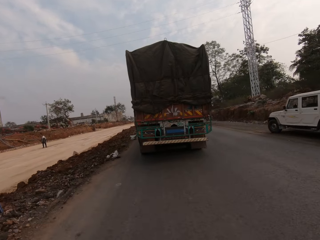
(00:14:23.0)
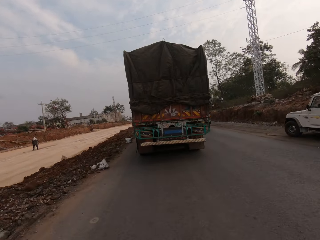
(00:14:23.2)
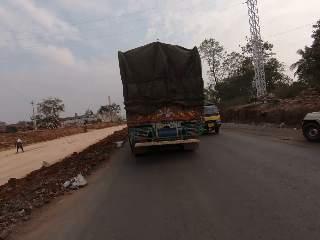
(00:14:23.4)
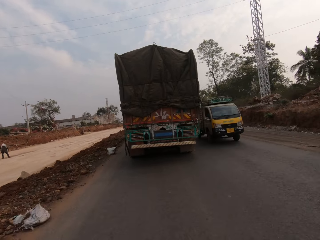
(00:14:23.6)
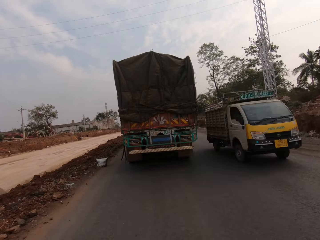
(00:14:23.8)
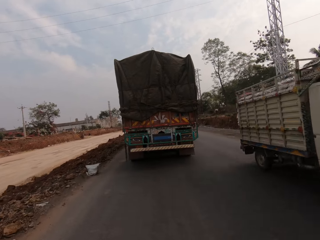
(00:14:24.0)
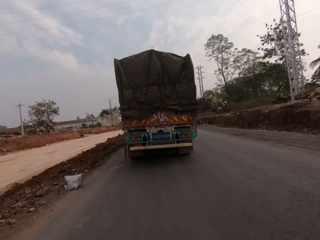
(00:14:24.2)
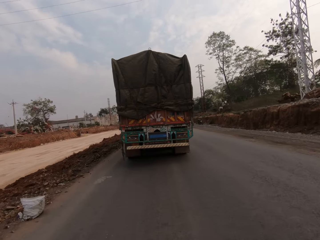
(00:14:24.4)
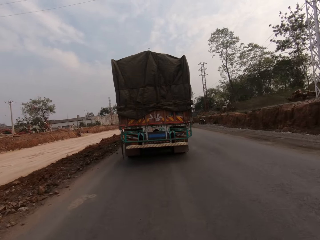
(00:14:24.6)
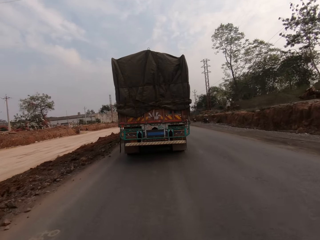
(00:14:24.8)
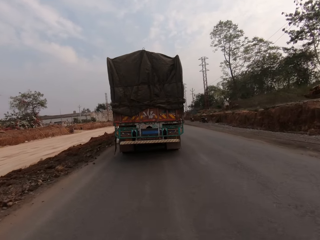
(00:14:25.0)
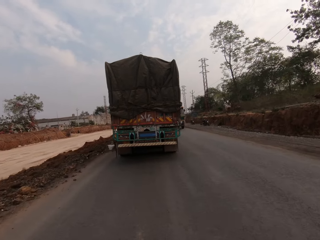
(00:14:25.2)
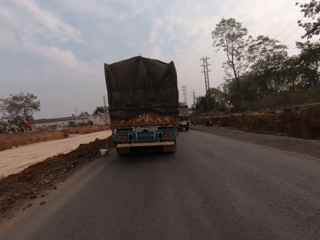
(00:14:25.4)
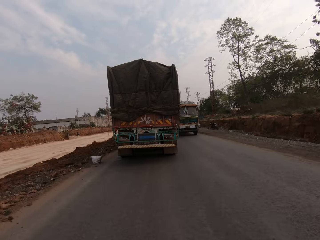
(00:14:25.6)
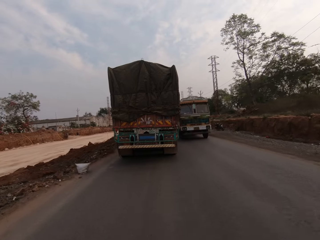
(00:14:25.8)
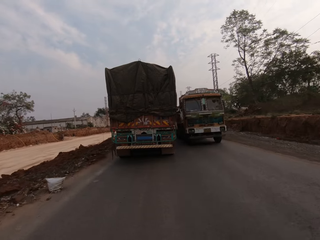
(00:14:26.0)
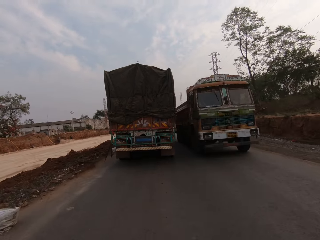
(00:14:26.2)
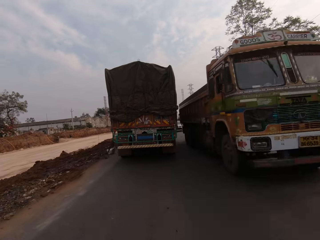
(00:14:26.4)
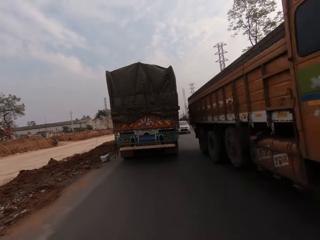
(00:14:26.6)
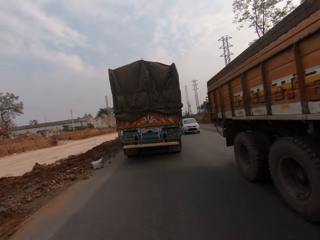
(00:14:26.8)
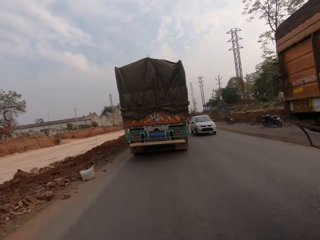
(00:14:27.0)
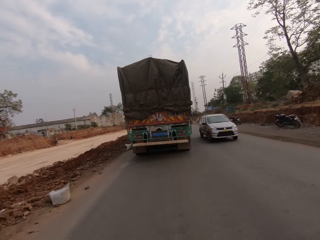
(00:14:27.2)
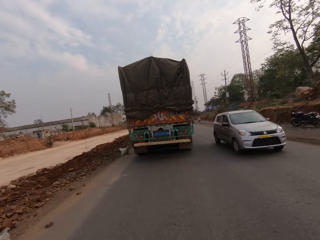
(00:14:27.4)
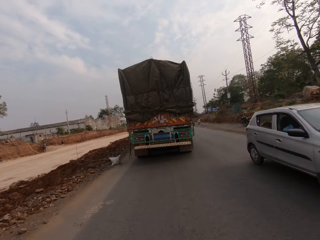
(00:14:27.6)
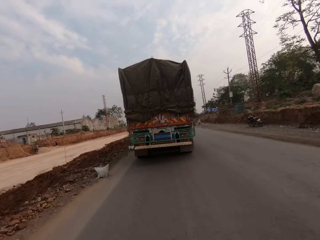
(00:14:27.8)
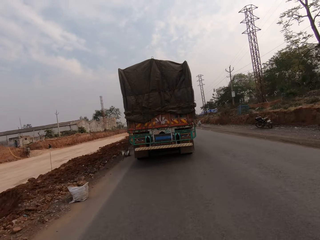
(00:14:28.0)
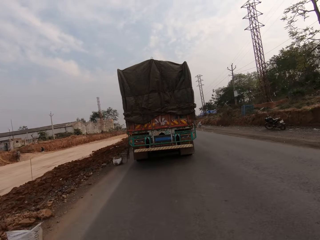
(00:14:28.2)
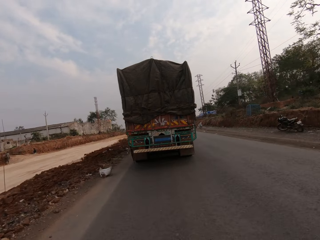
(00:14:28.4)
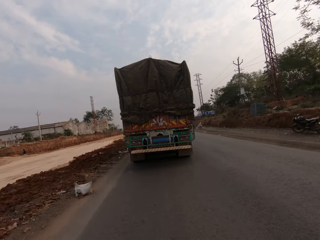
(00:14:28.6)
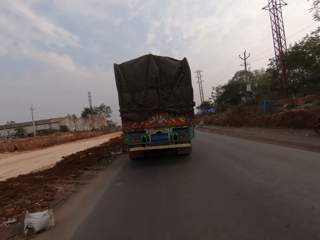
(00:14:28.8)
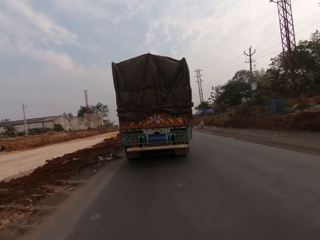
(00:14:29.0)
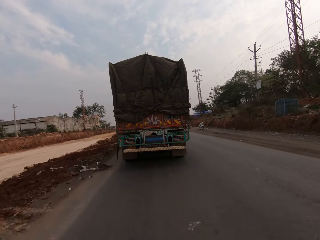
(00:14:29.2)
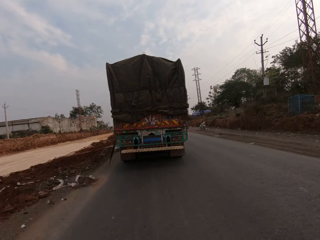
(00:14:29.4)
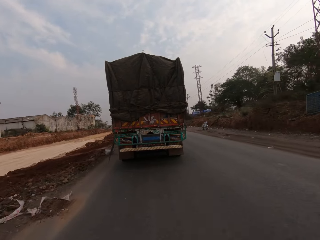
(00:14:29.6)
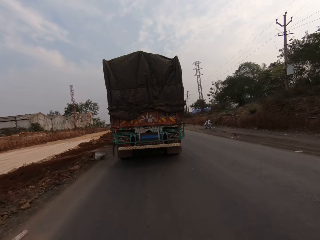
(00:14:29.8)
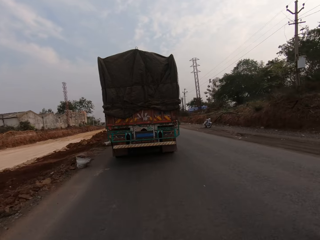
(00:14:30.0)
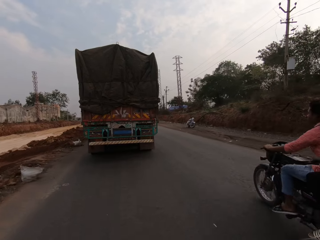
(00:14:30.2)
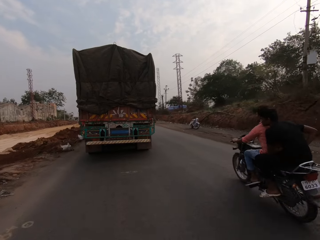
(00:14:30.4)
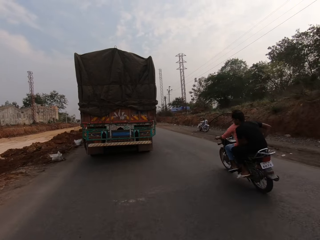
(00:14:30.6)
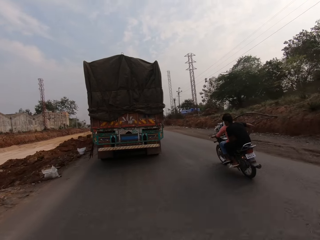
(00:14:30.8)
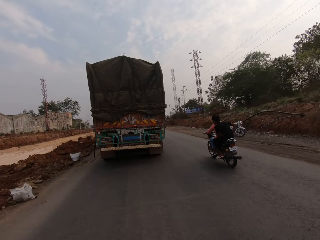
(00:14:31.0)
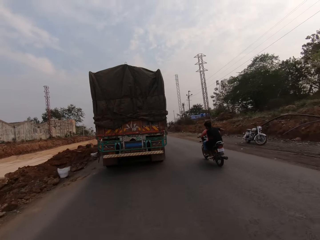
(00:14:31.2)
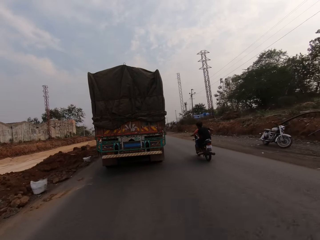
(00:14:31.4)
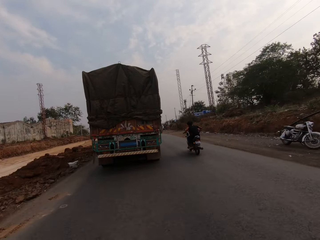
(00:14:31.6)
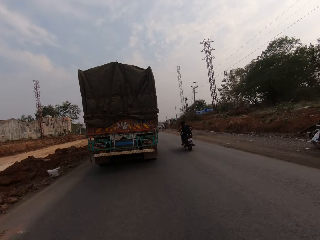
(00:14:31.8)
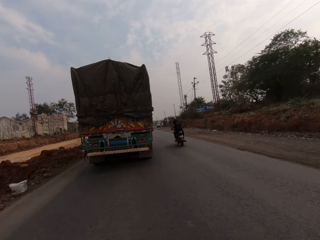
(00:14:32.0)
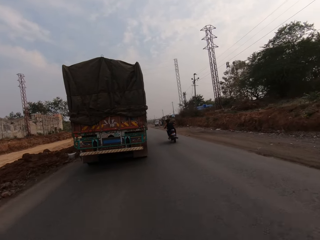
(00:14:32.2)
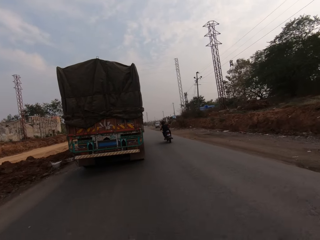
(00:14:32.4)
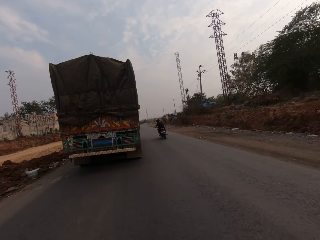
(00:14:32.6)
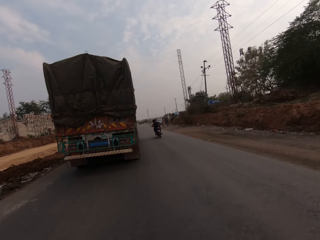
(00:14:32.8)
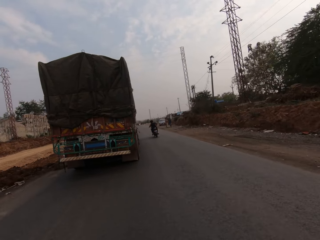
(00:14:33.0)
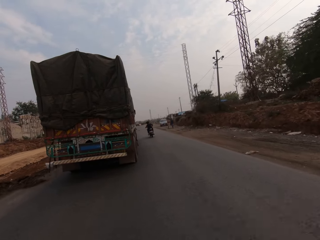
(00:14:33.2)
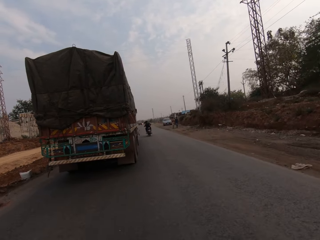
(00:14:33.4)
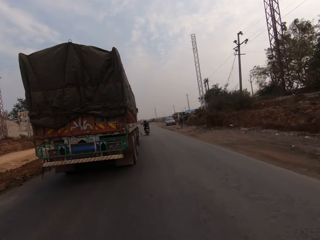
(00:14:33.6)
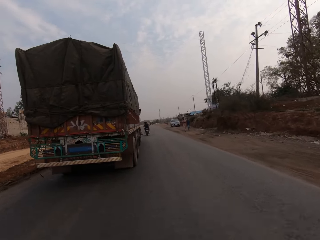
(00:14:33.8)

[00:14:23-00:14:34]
The camera wearer rides past a mini truck. They ride past a lorry. They ride past a silver car. A motorcycle rides past the camera wearer.

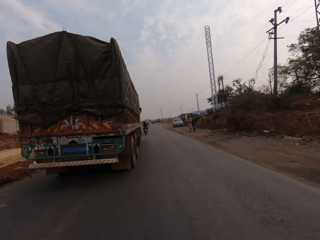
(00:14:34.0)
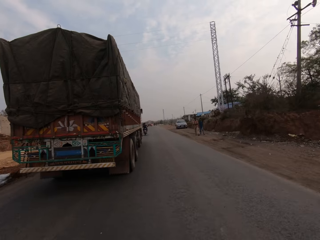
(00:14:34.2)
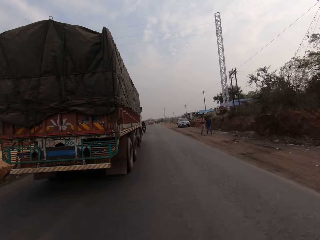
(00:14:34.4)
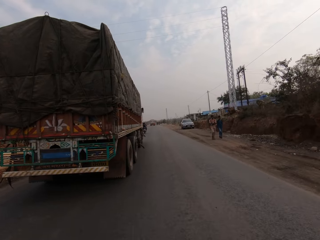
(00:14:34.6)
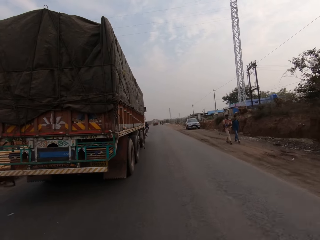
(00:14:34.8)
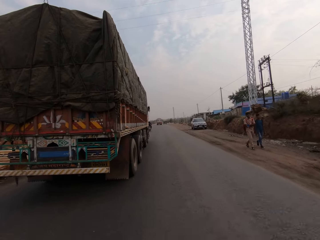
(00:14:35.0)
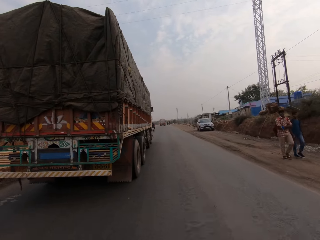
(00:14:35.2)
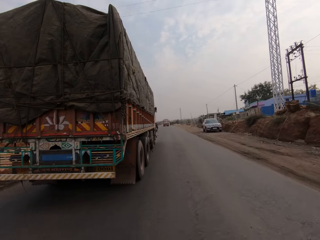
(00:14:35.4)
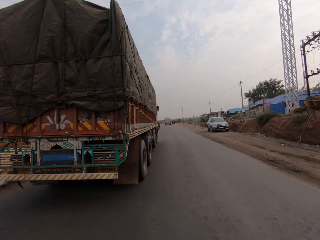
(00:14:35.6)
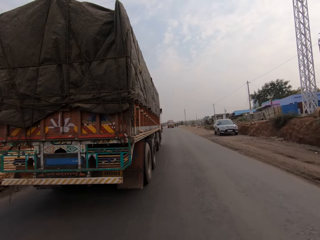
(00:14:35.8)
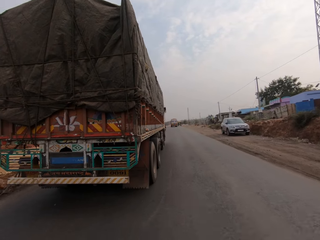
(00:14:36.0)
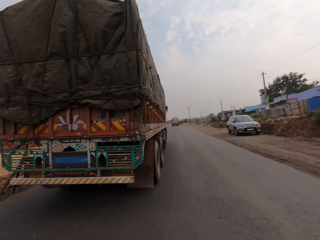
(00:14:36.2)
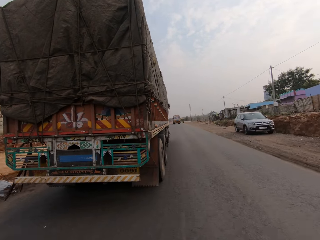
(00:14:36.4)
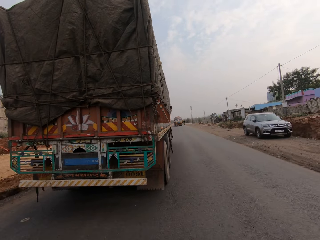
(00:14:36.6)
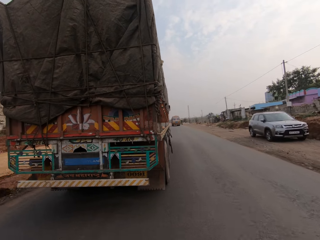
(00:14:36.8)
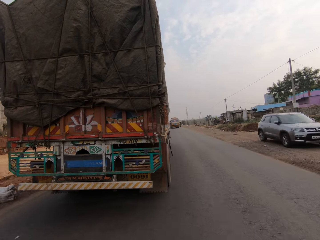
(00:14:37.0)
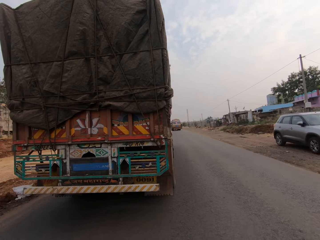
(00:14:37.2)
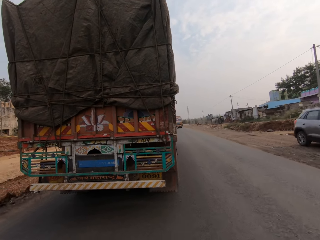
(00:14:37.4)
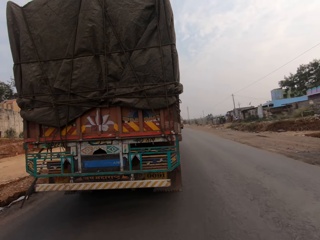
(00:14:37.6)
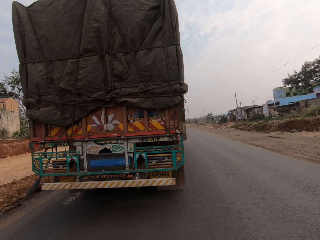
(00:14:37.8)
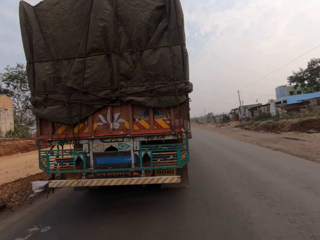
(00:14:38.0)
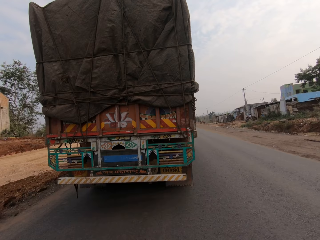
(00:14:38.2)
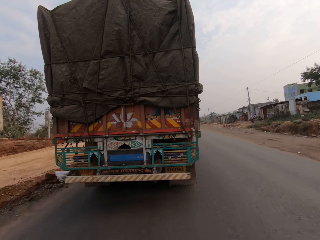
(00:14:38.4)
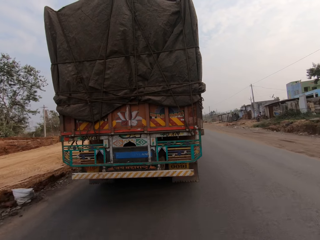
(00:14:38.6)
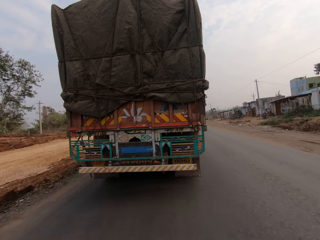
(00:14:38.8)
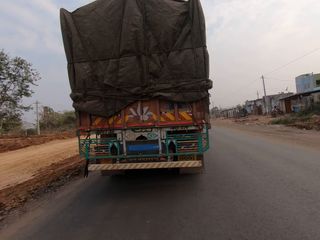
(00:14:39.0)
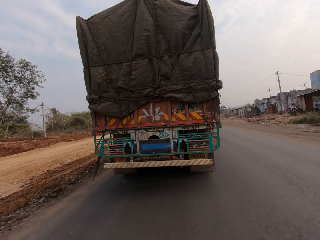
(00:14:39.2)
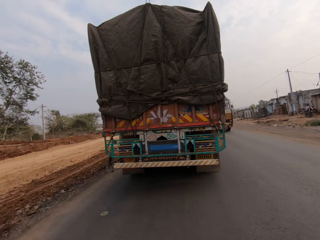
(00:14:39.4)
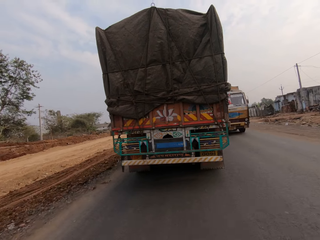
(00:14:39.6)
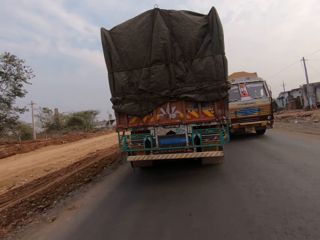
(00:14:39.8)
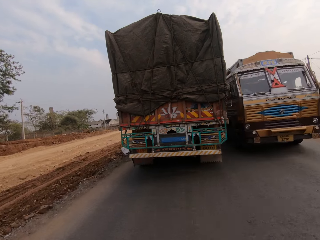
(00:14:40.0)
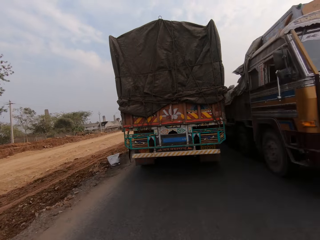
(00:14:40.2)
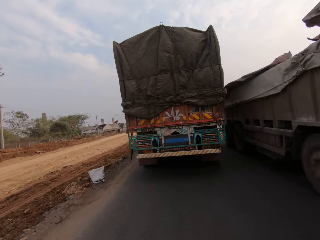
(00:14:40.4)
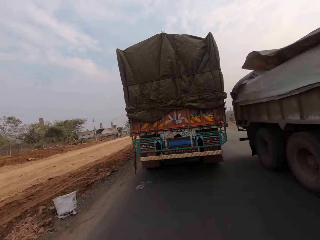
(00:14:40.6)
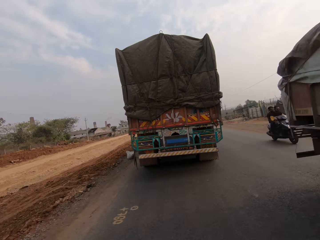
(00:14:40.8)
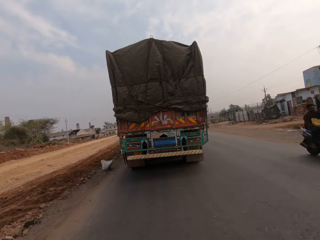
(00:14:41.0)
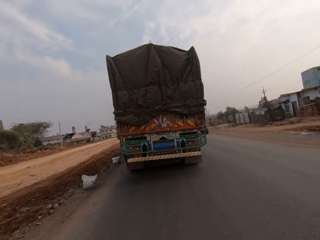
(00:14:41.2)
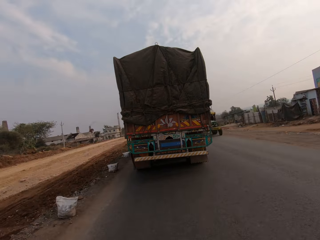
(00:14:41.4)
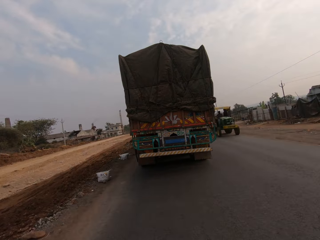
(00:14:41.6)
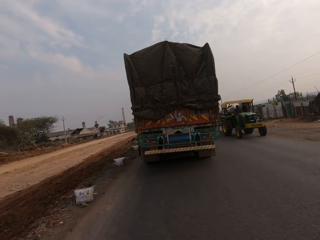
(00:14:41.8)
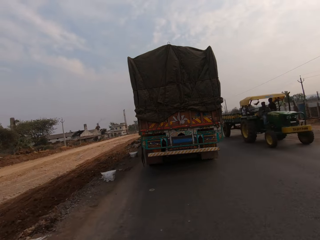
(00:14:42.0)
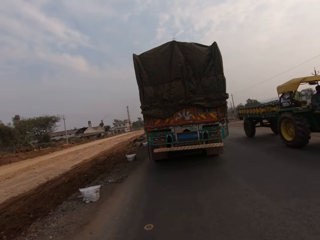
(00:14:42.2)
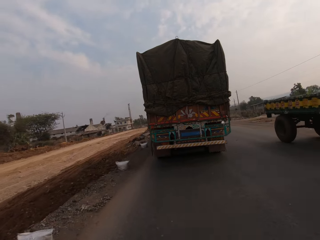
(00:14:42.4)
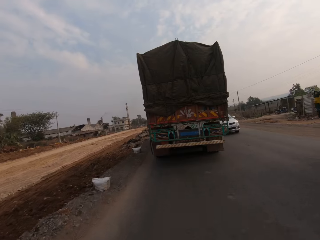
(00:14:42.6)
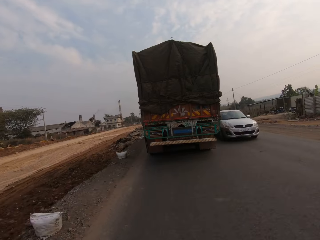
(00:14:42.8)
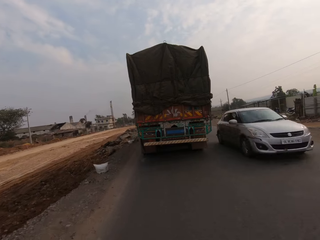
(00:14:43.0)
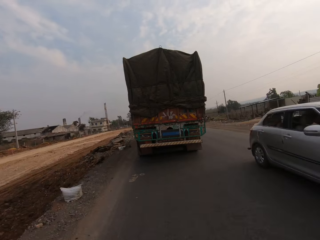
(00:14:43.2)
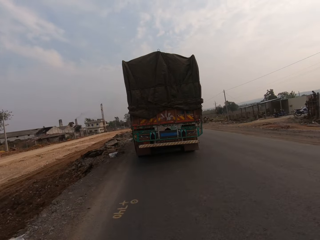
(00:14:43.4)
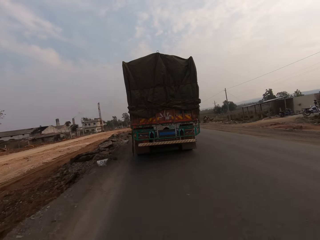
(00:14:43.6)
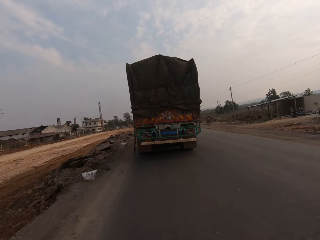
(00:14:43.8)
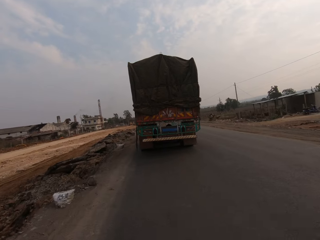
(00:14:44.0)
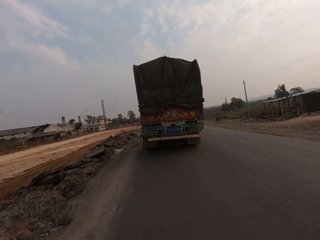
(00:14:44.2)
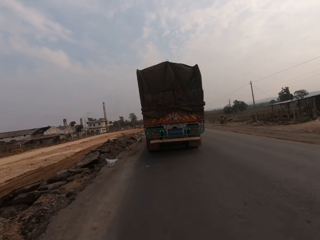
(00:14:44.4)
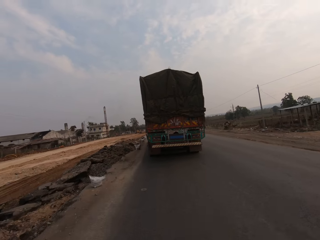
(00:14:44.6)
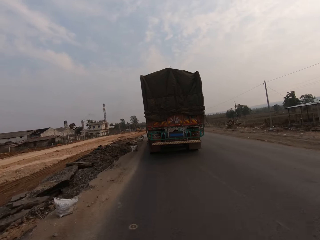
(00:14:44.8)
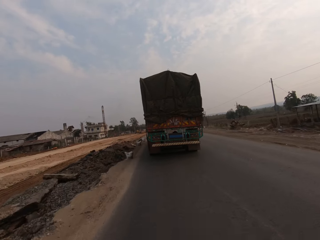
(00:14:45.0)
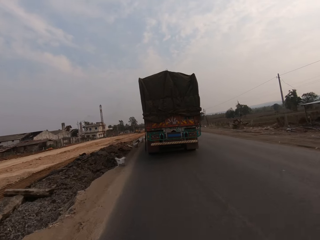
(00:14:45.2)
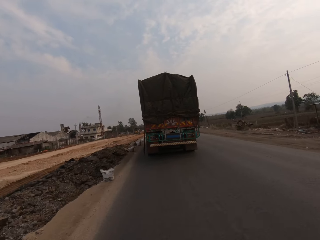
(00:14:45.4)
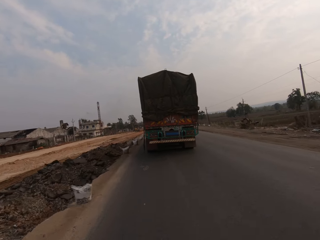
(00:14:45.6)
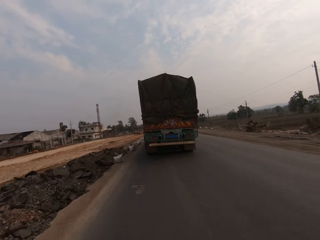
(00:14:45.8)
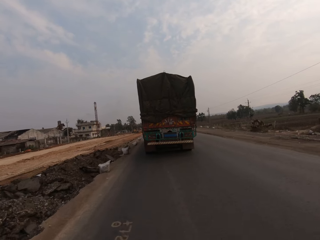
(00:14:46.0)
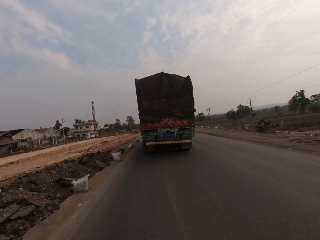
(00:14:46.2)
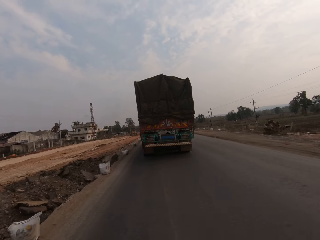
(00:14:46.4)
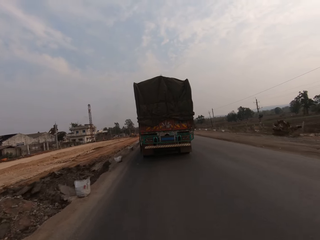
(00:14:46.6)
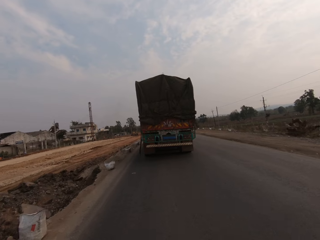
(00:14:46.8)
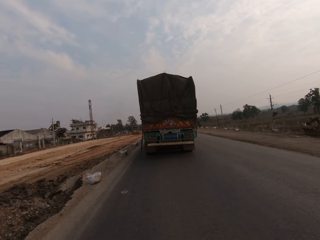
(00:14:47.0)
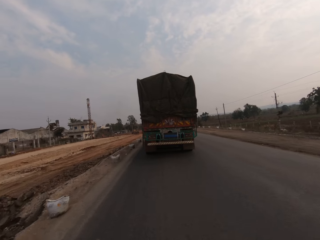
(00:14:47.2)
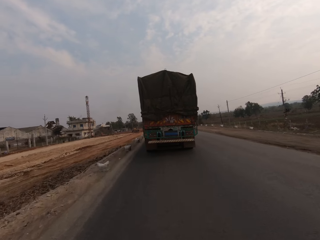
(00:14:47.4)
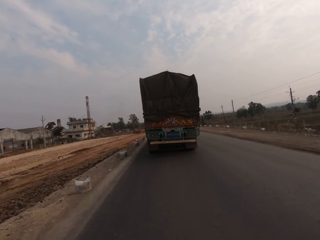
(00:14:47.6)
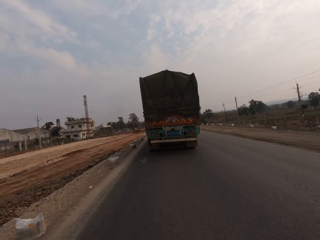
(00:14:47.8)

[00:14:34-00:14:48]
The camera wearer rides past a man and another man. They ride past a lorry. They ride past a motorcycle. They ride past a lorry. They ride past a silver car.
